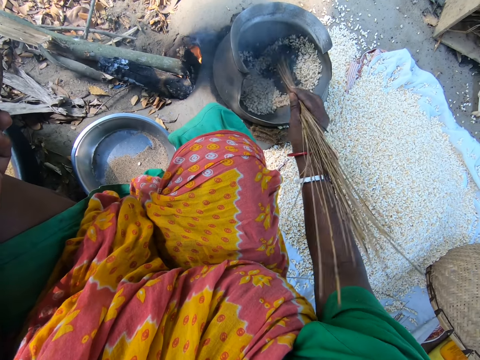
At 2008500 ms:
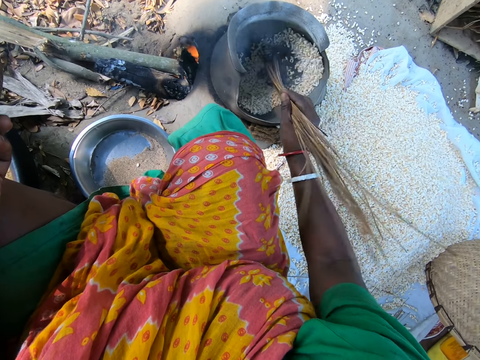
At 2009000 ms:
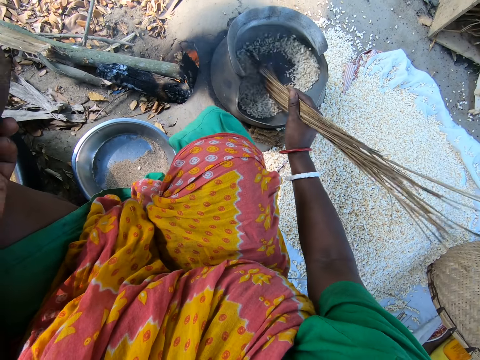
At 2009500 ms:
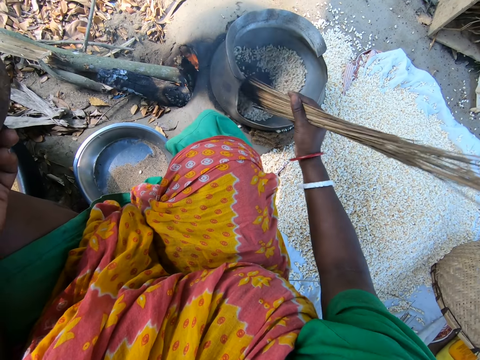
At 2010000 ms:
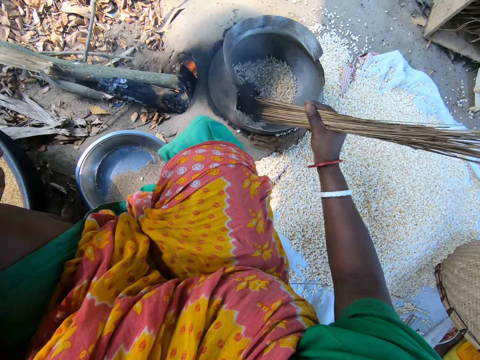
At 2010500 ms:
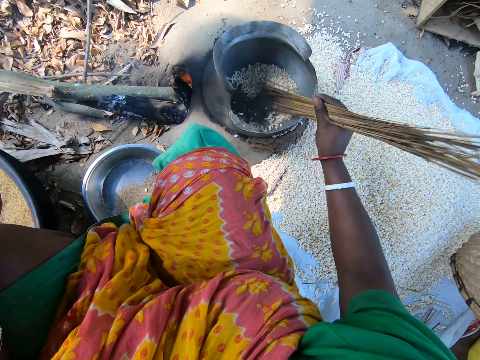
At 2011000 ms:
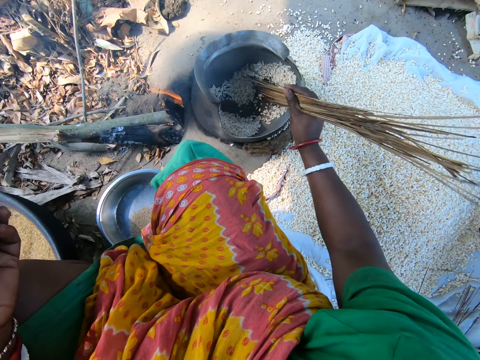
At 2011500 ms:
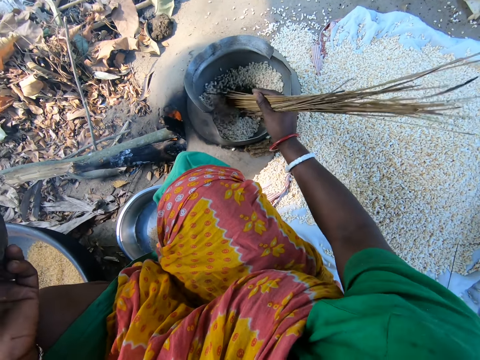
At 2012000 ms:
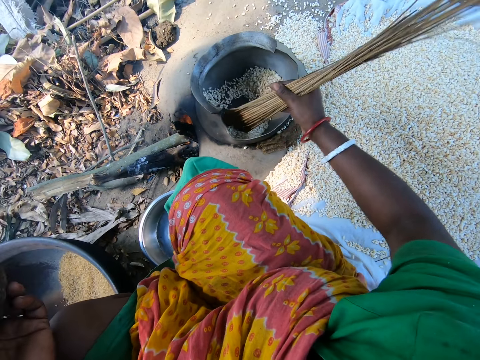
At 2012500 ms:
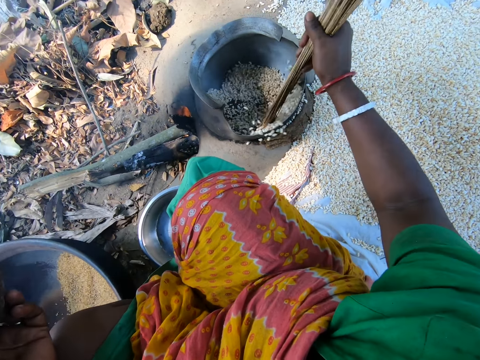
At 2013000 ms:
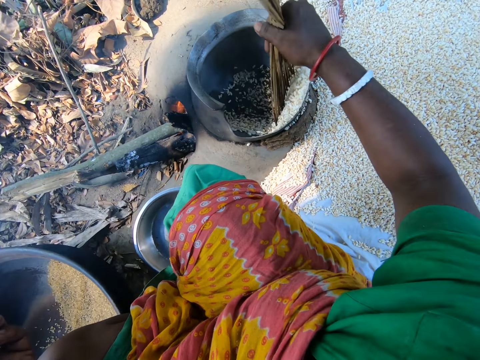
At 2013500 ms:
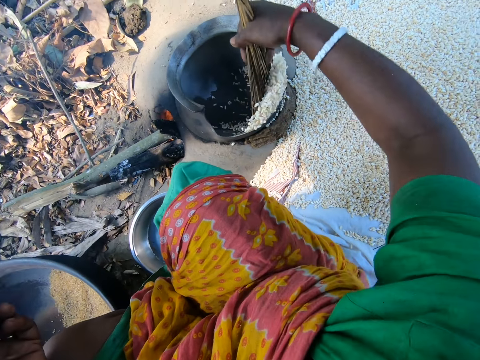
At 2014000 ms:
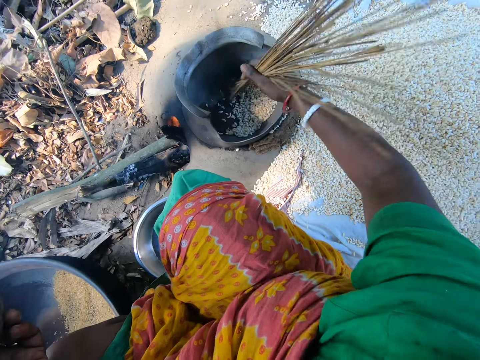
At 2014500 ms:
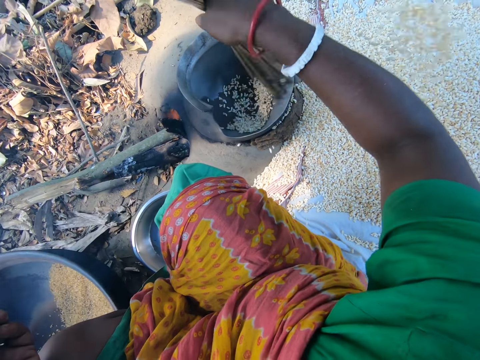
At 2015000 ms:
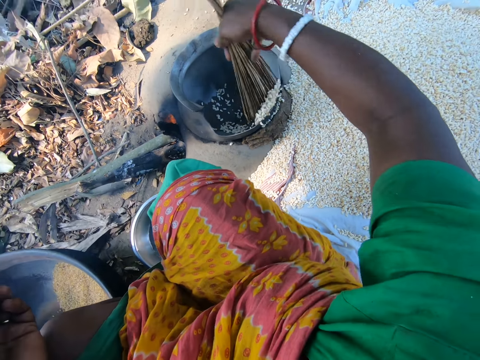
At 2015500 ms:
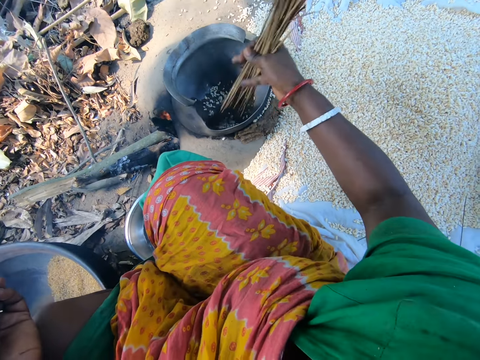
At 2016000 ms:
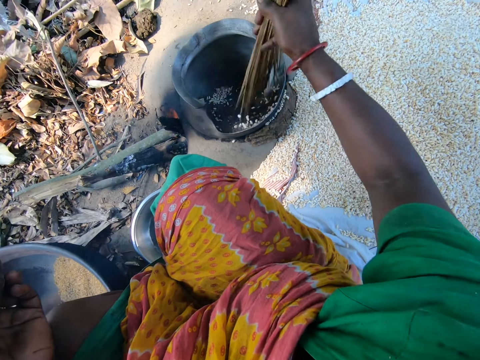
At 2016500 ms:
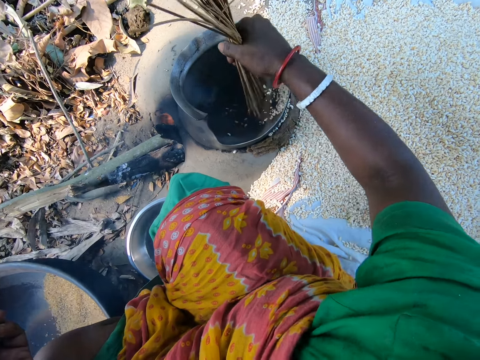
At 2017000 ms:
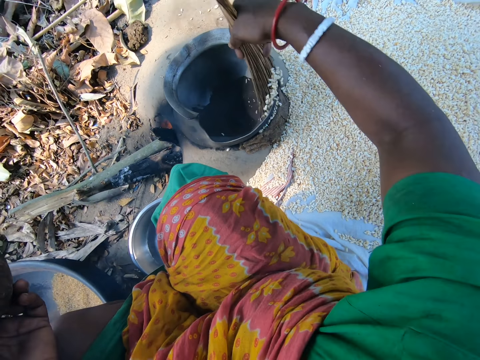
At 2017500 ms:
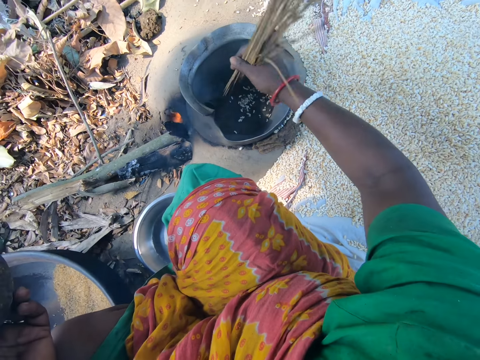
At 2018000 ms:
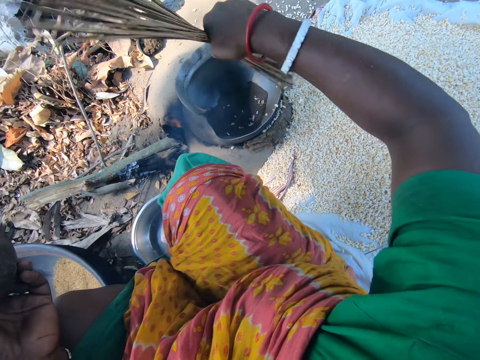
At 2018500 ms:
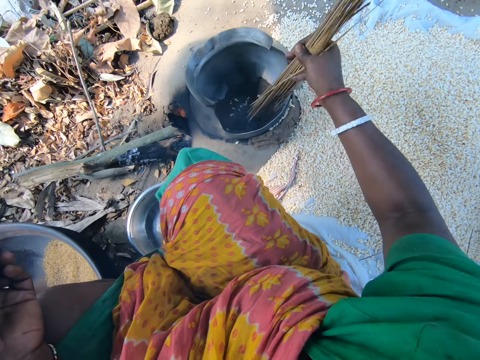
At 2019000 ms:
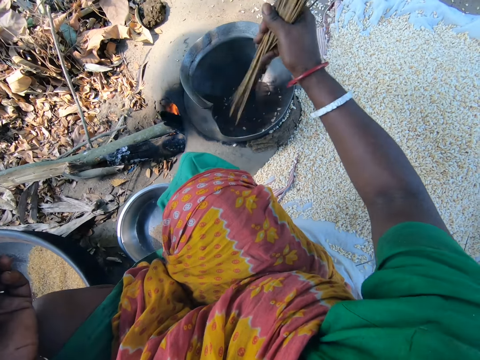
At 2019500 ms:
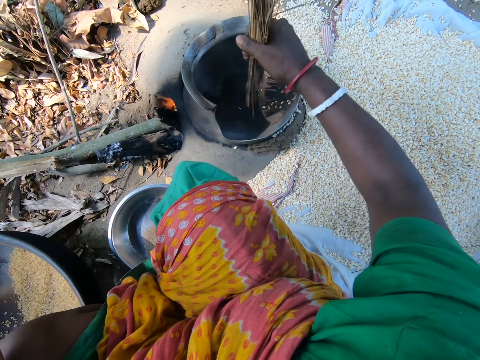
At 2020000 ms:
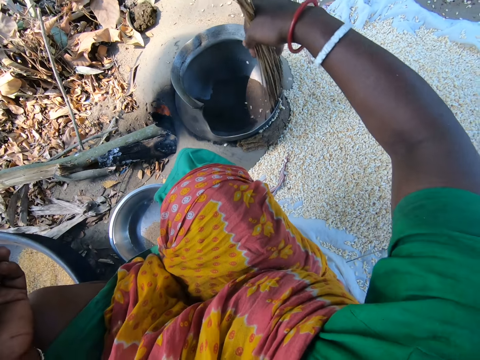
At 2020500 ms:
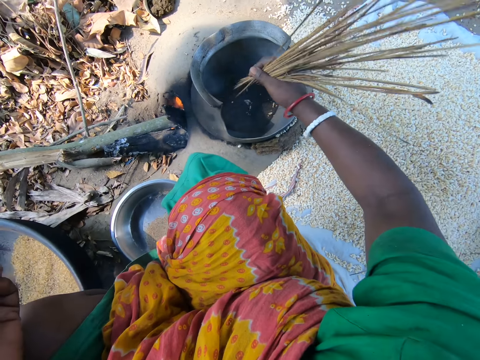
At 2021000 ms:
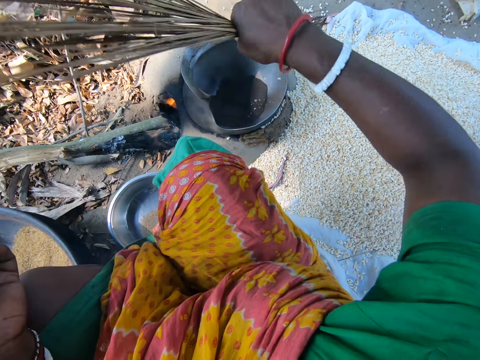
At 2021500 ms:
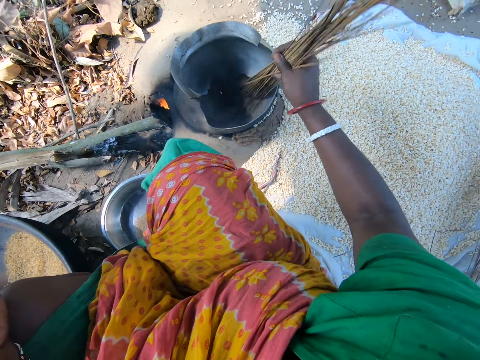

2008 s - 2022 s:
The camera wearer removes quinoa from the pot with a broom stick.

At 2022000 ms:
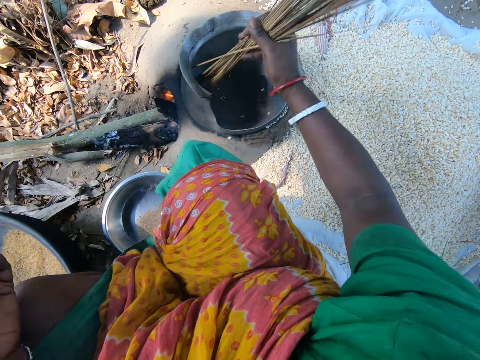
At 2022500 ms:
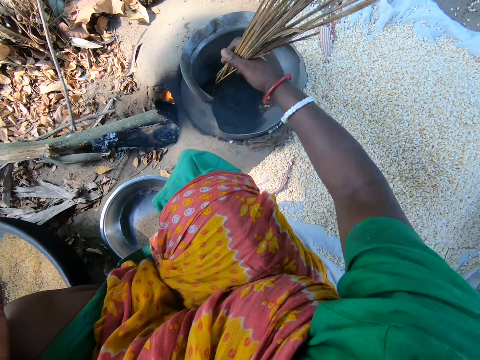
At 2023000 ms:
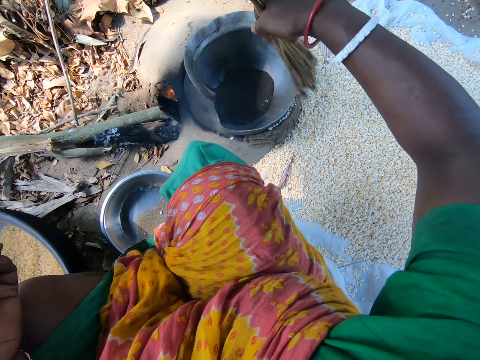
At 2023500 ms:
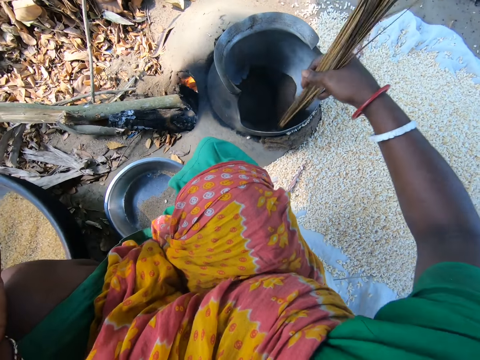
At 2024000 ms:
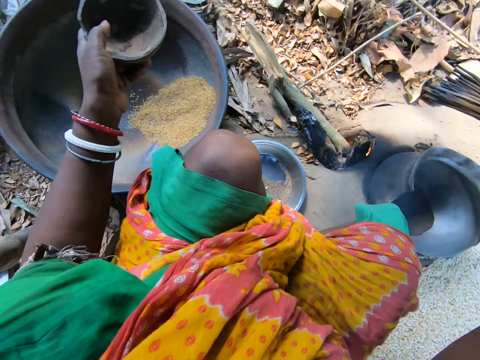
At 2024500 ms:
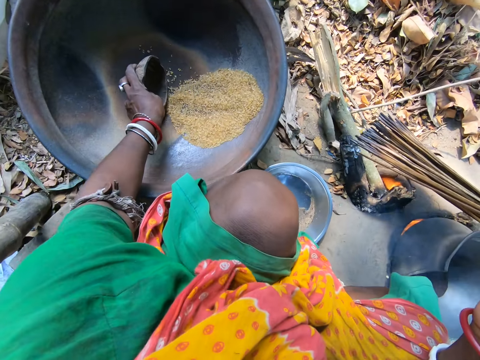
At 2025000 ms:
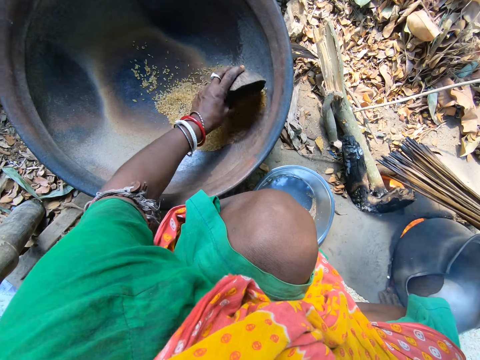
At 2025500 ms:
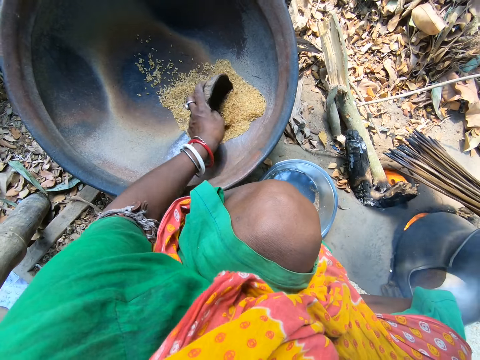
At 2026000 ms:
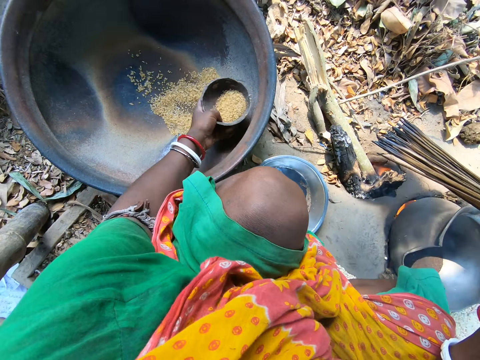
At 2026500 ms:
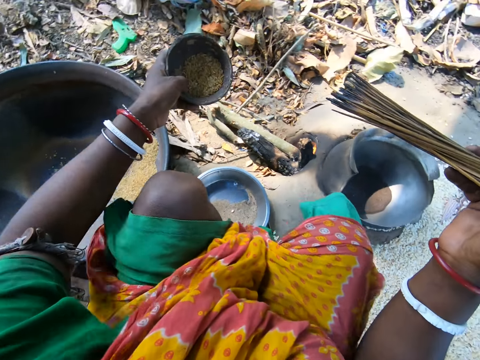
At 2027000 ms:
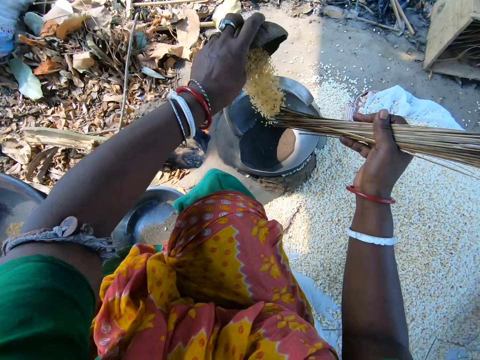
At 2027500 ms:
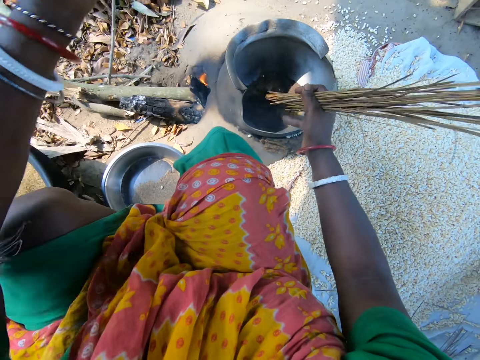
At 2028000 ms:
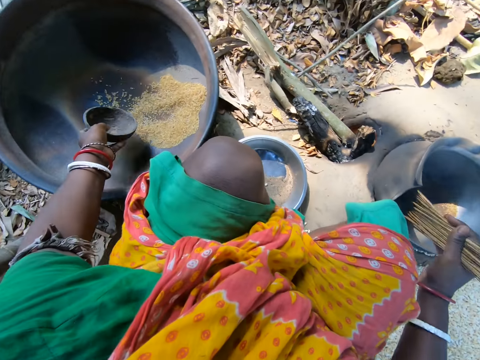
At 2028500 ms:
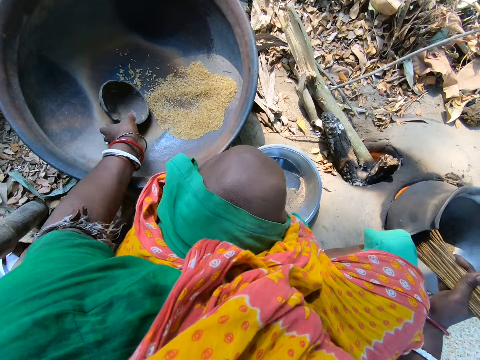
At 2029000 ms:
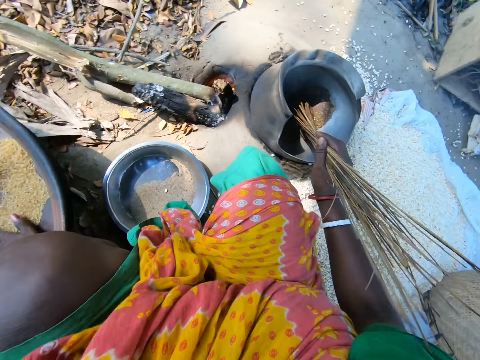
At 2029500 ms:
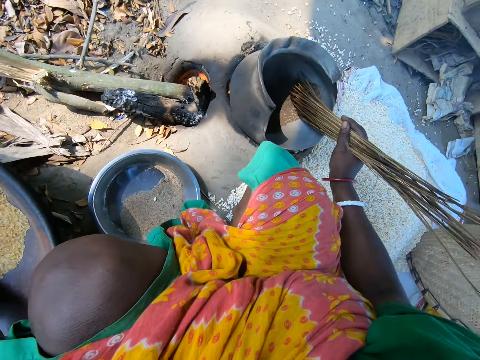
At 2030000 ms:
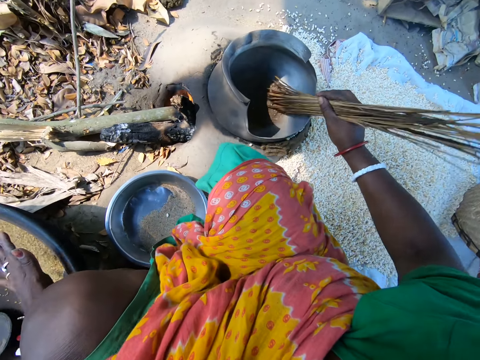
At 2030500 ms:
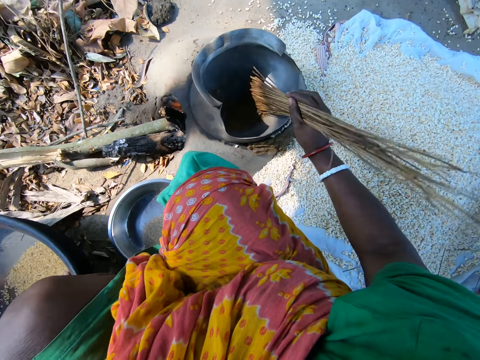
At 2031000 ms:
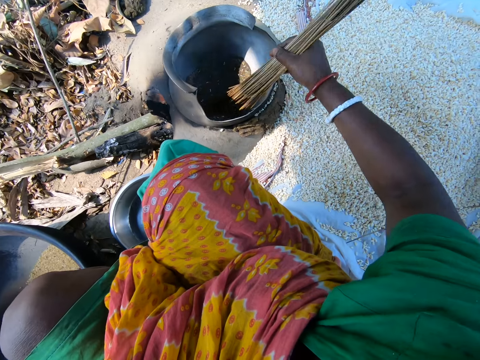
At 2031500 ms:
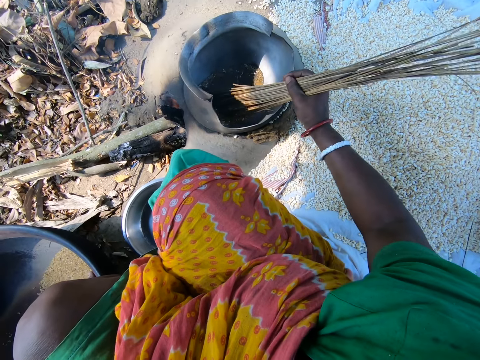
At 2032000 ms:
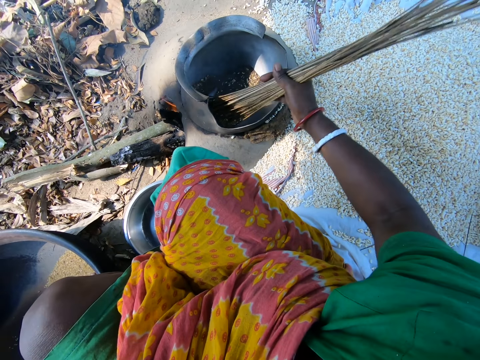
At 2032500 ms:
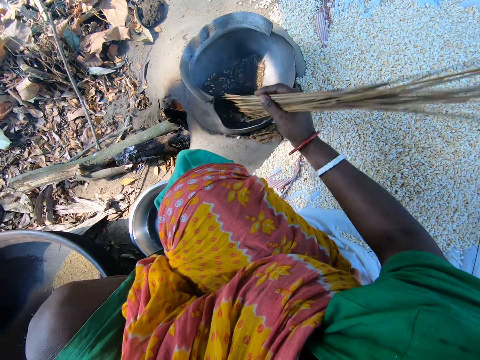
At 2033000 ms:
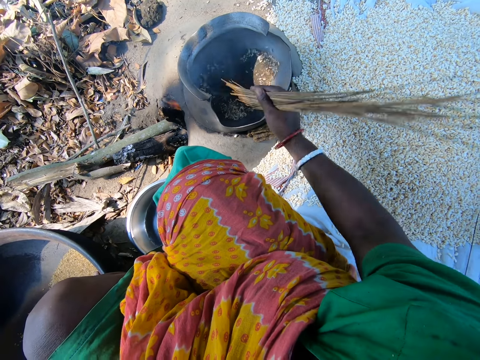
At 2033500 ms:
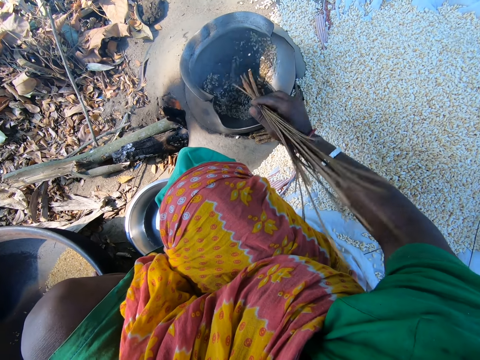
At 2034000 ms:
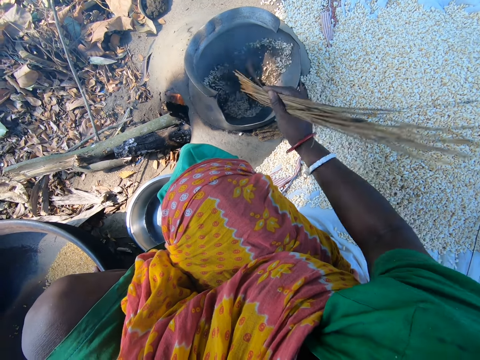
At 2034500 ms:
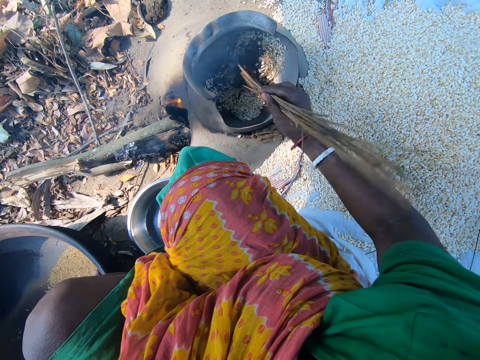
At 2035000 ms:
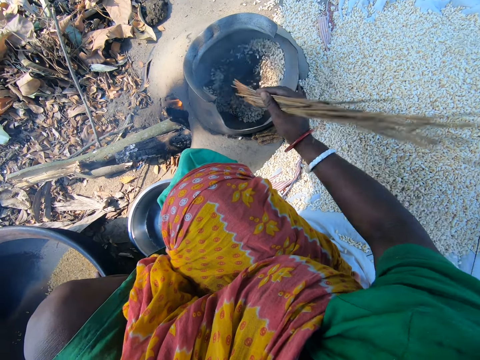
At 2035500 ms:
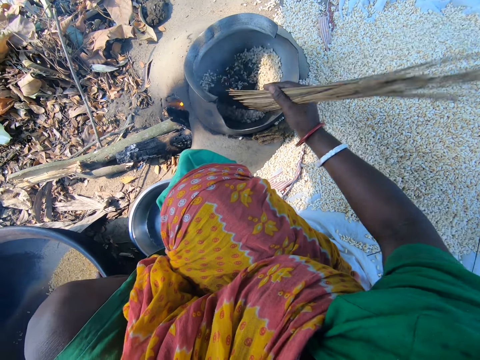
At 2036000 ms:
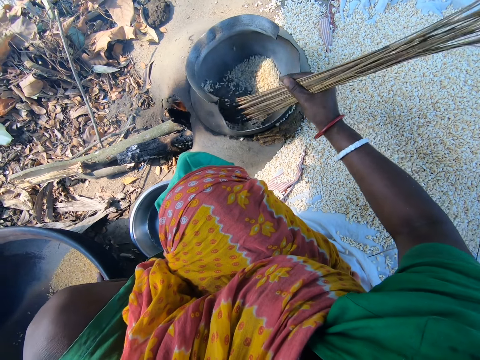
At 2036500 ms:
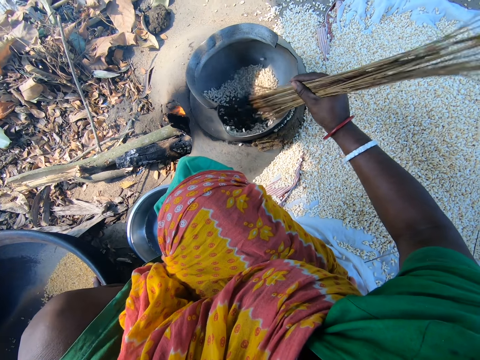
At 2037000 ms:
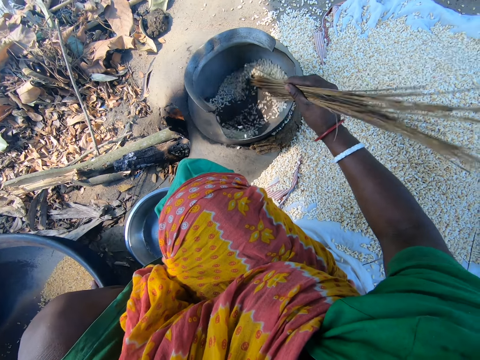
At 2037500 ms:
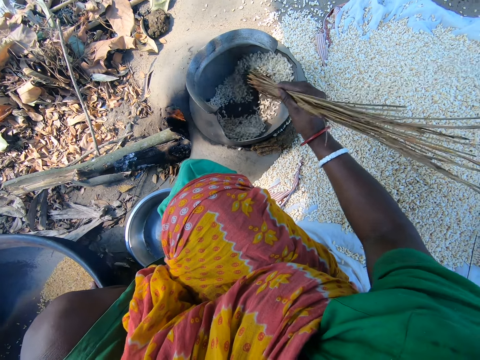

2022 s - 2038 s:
The camera wearer fetches quinoa from the basin with a bowl. They put the quinoa in the cooking pot. They stir the quinoa with a broom stick. They put down the bowl.
